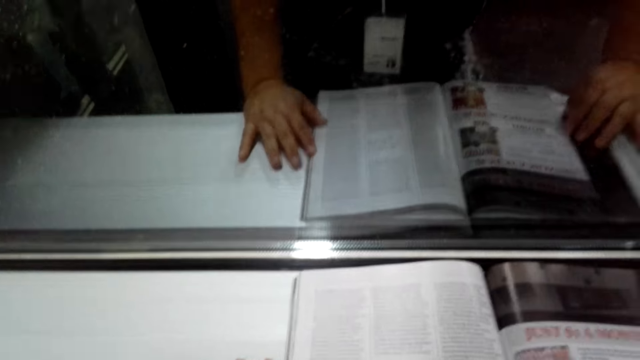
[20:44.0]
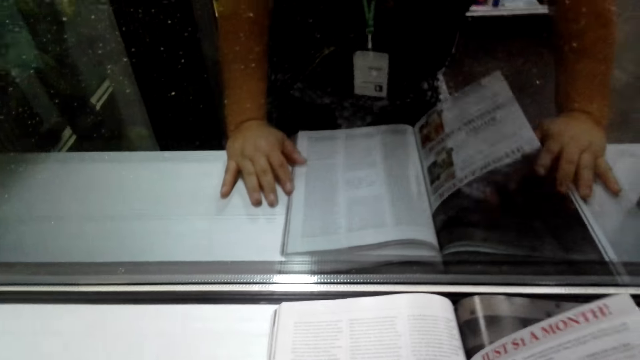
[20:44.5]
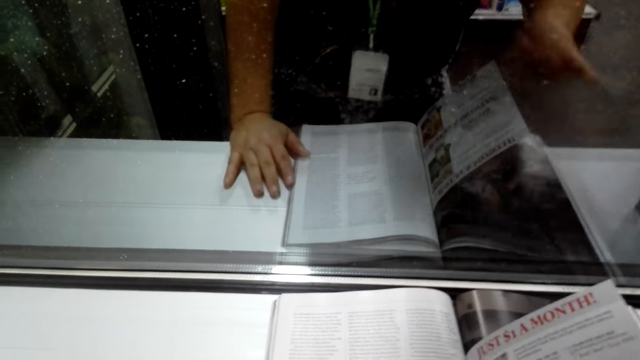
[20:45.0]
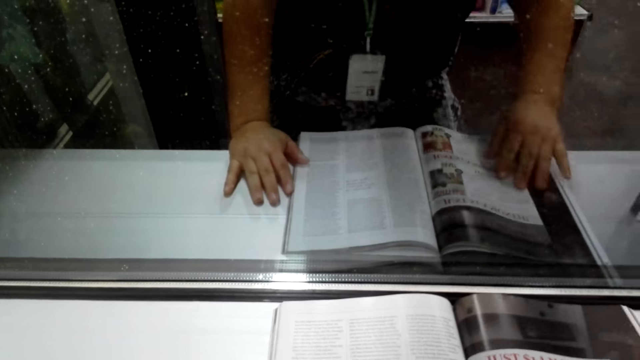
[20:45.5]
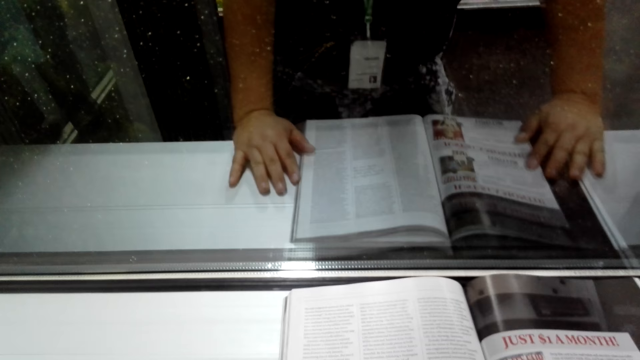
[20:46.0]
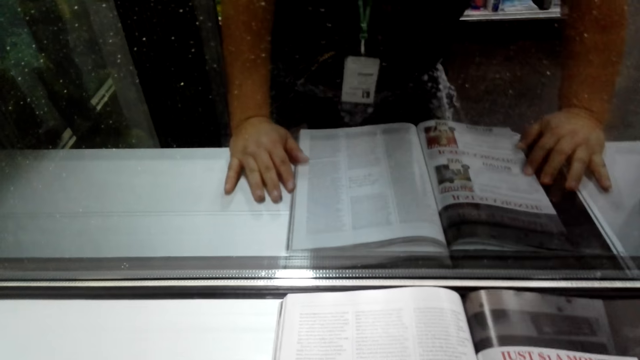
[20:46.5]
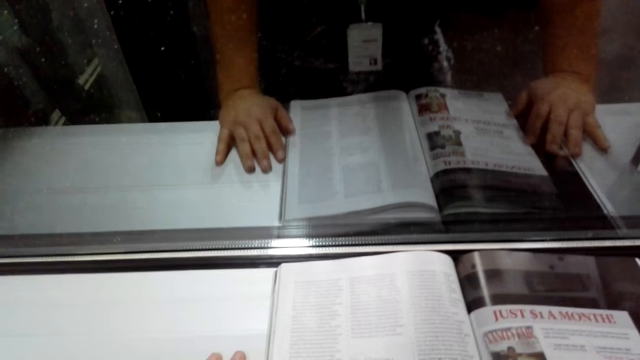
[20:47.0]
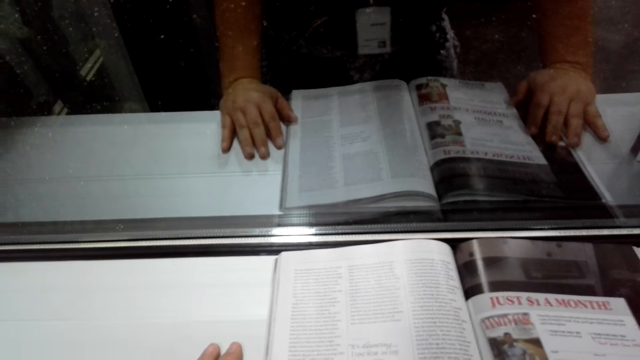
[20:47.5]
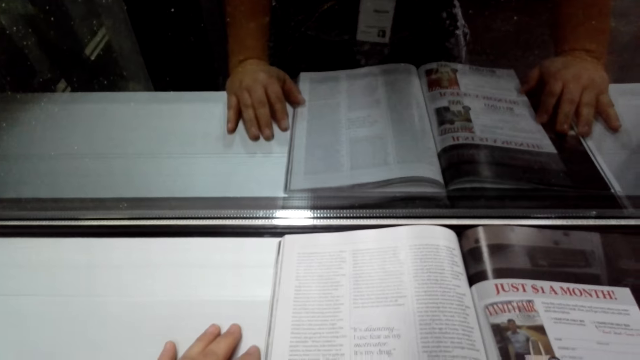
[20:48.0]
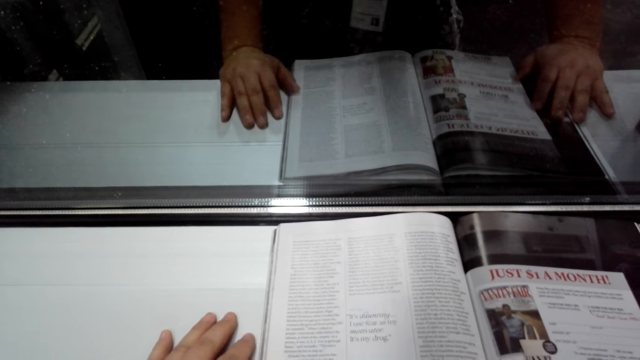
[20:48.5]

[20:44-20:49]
The camera wearer reads the magazine.

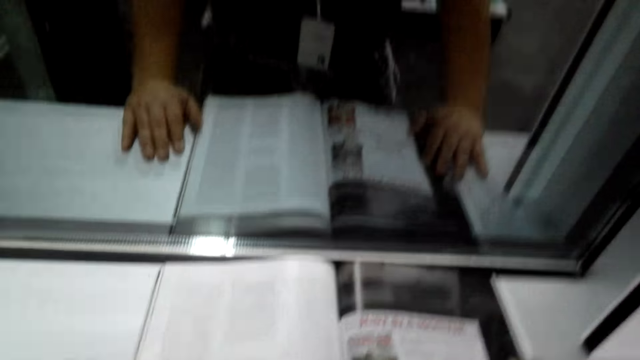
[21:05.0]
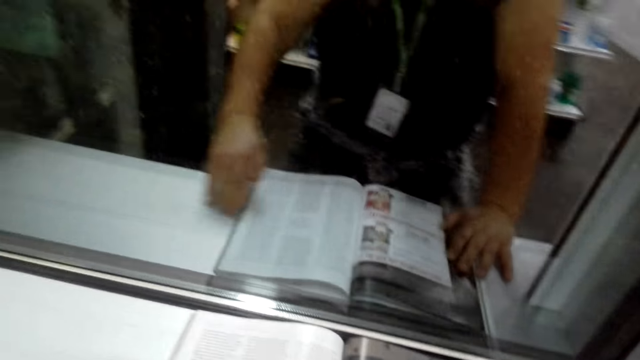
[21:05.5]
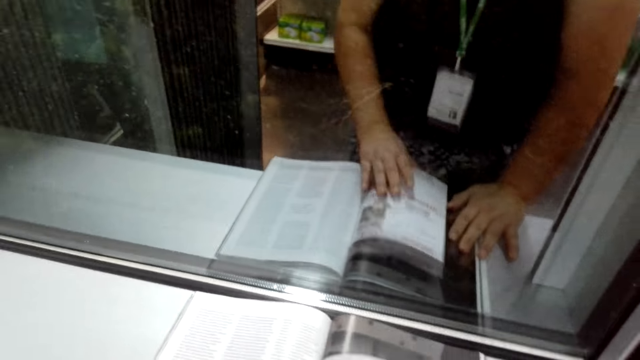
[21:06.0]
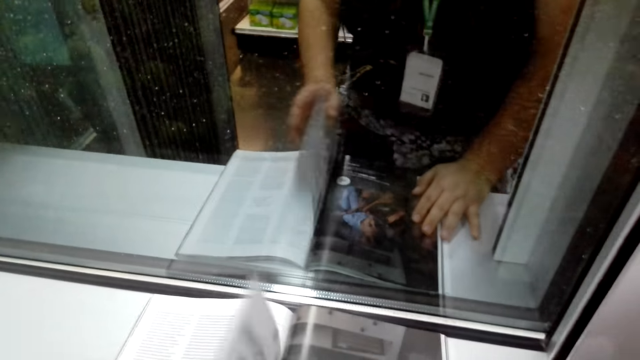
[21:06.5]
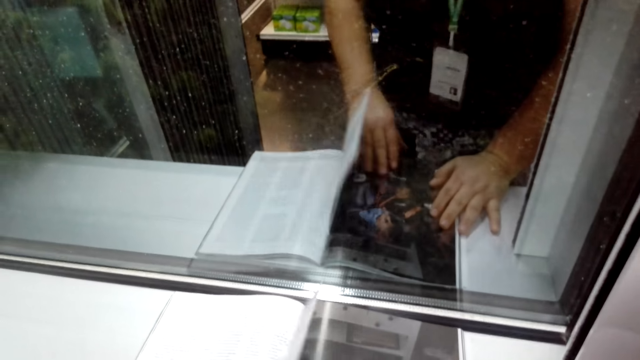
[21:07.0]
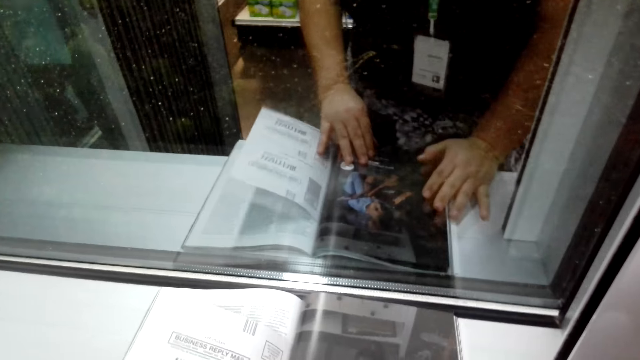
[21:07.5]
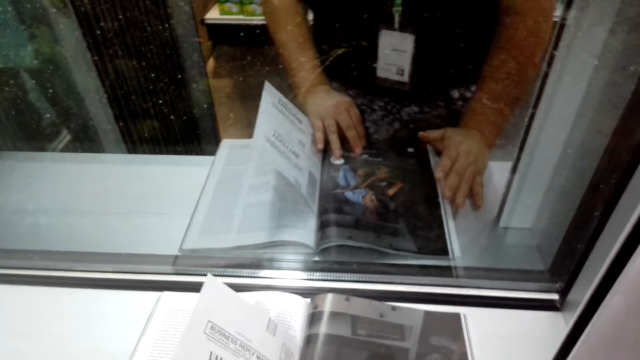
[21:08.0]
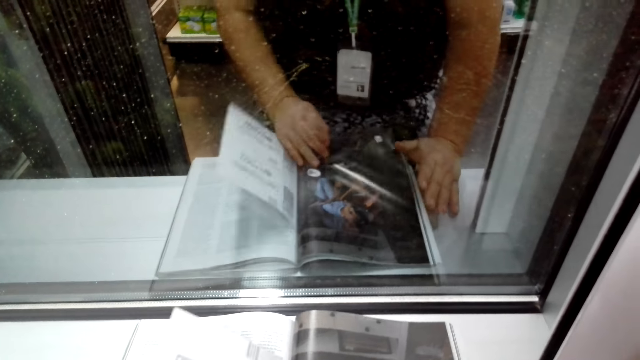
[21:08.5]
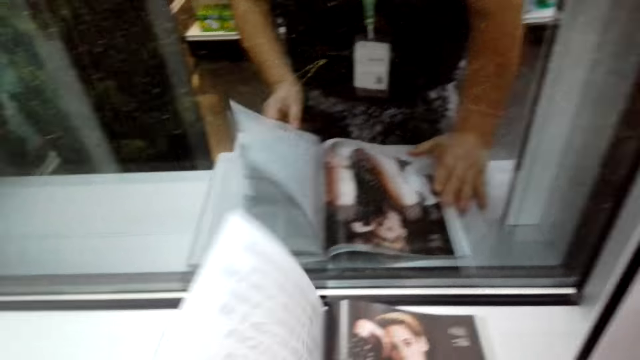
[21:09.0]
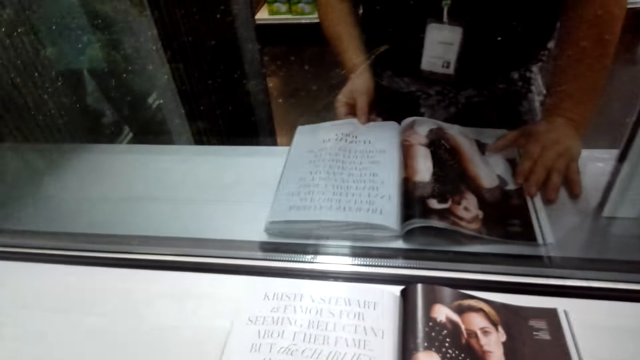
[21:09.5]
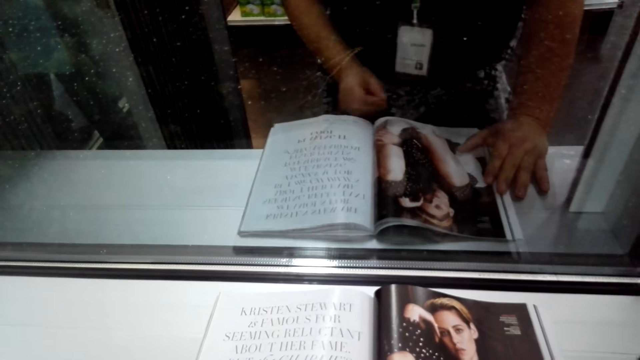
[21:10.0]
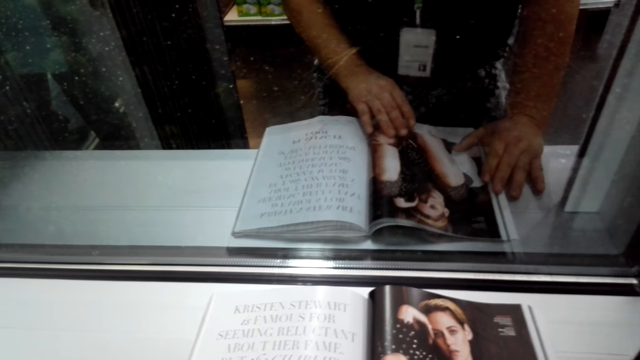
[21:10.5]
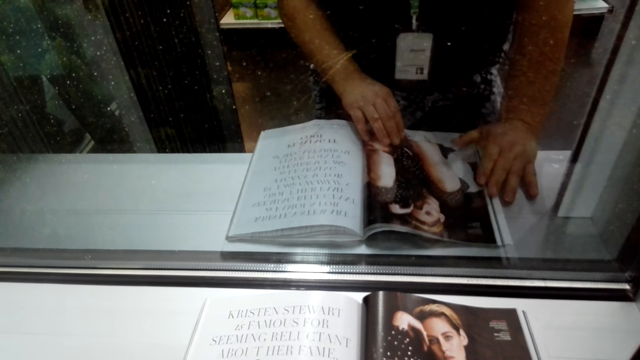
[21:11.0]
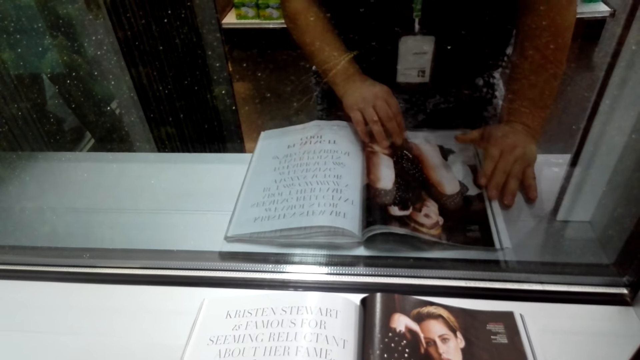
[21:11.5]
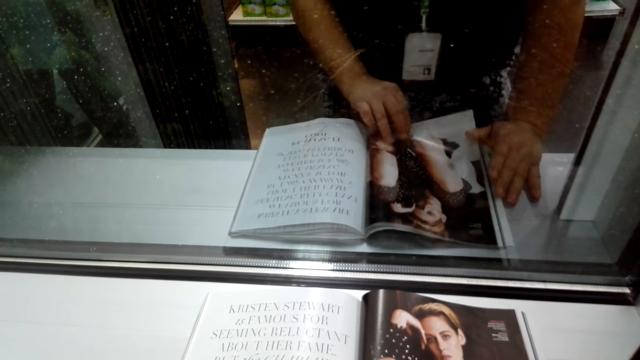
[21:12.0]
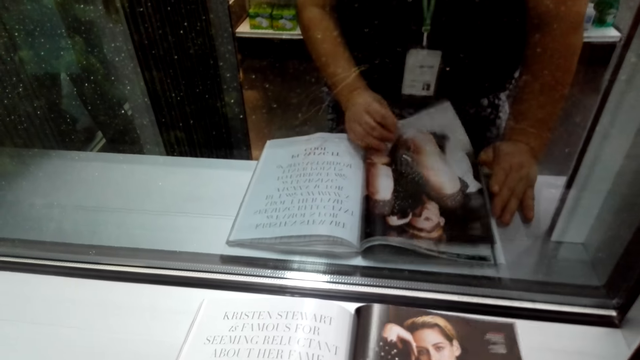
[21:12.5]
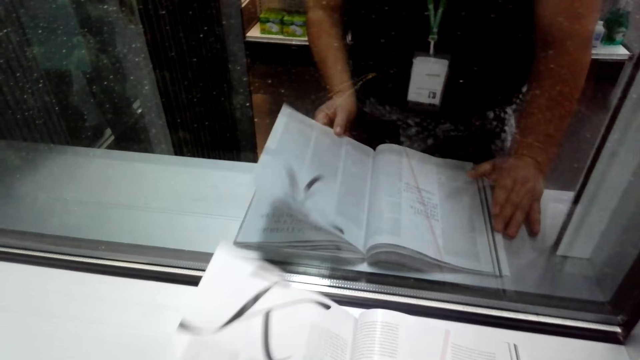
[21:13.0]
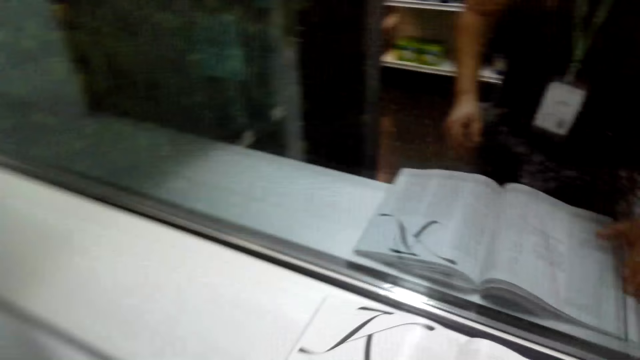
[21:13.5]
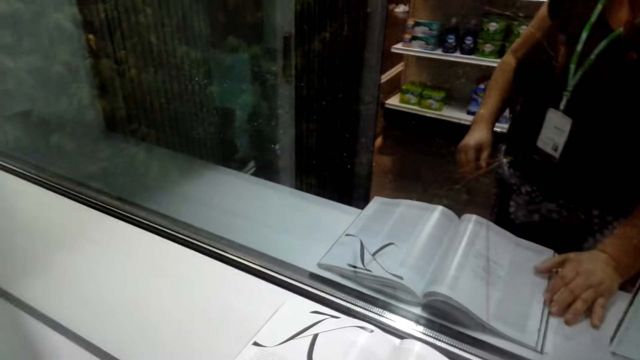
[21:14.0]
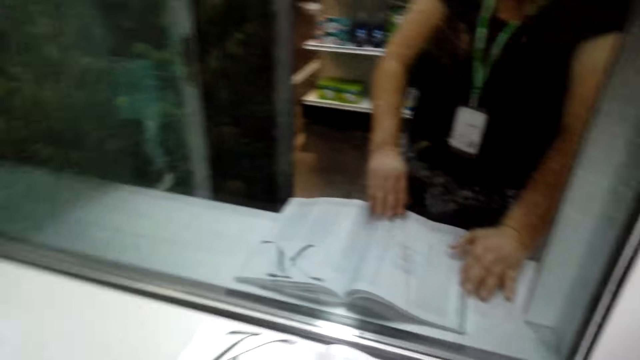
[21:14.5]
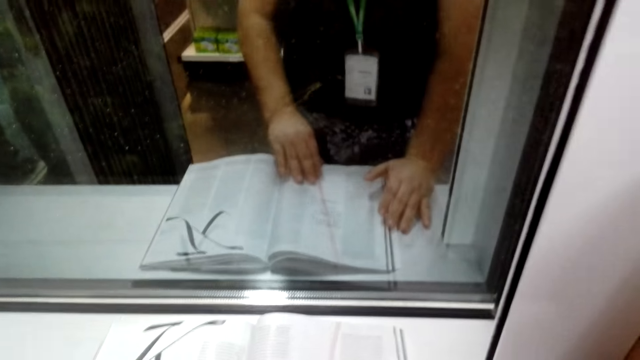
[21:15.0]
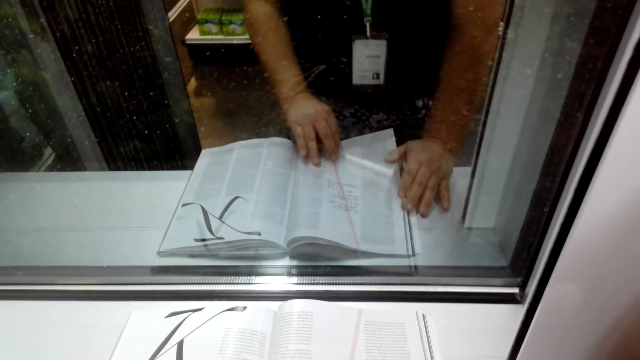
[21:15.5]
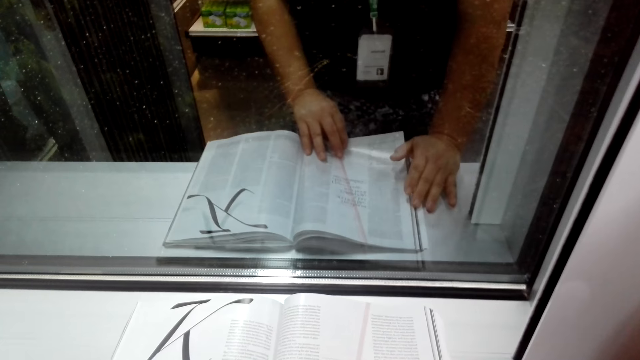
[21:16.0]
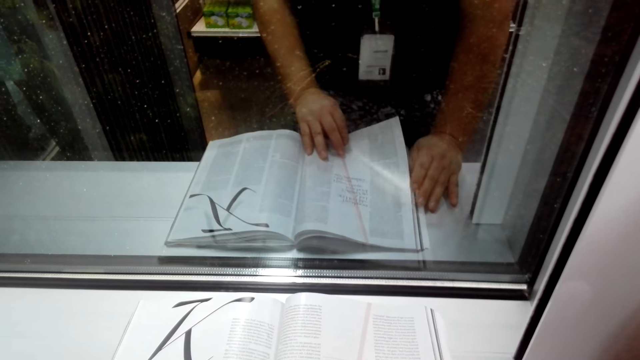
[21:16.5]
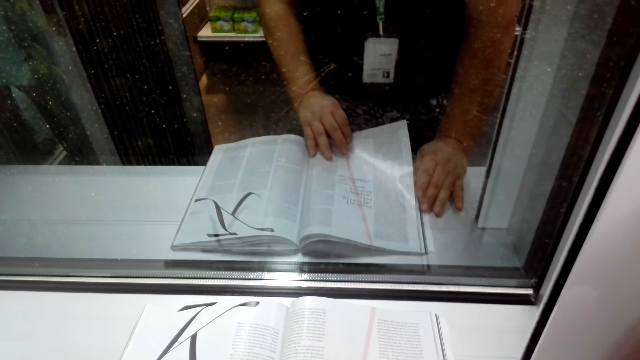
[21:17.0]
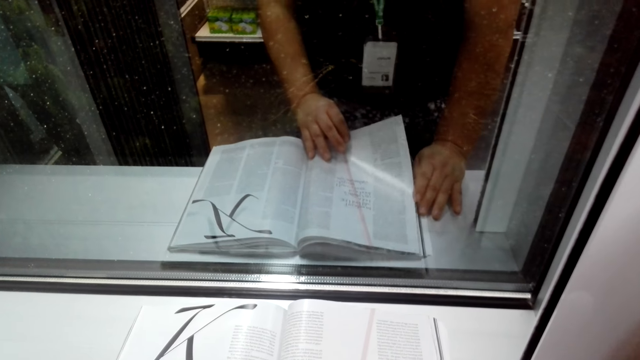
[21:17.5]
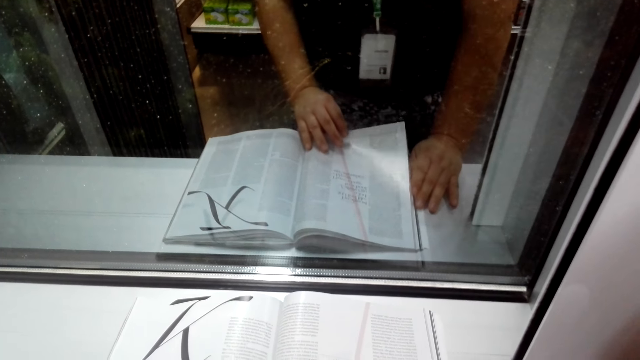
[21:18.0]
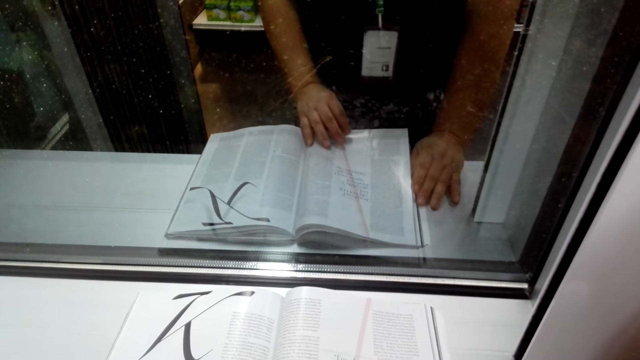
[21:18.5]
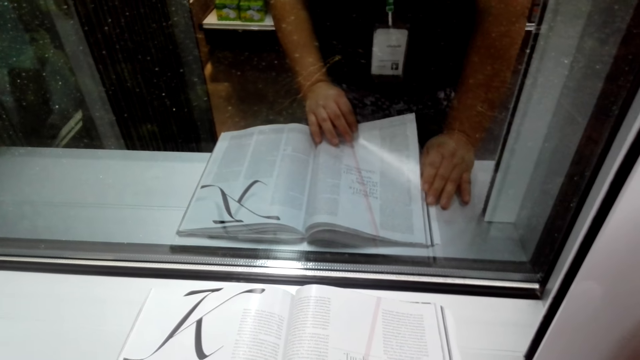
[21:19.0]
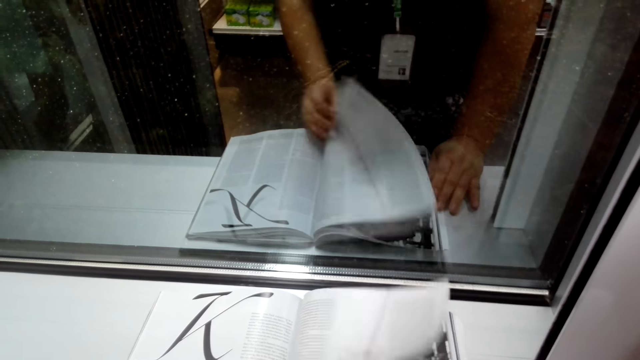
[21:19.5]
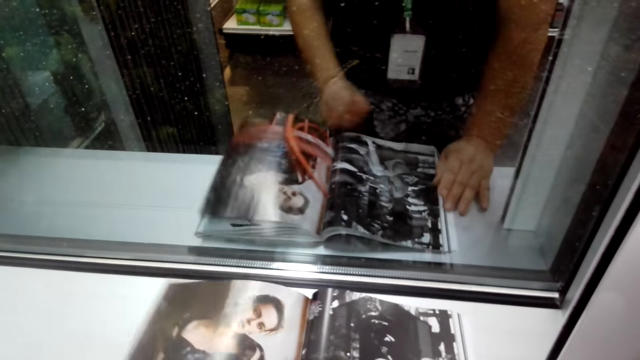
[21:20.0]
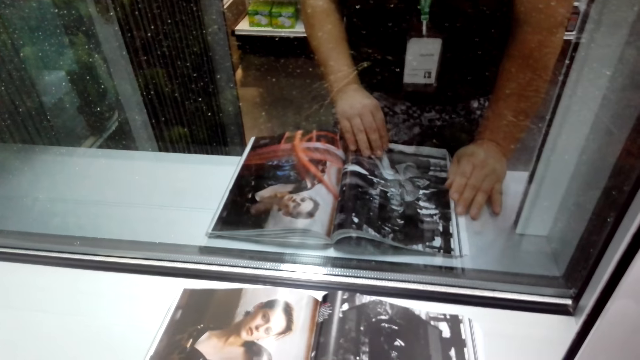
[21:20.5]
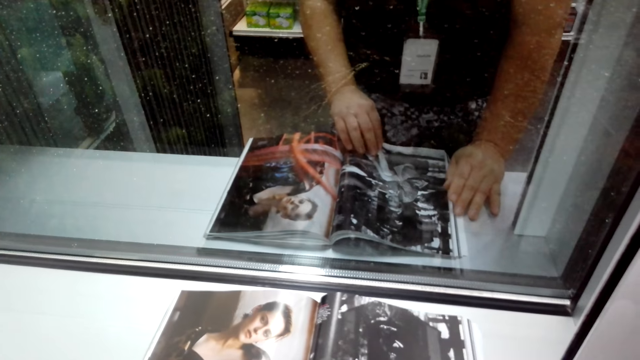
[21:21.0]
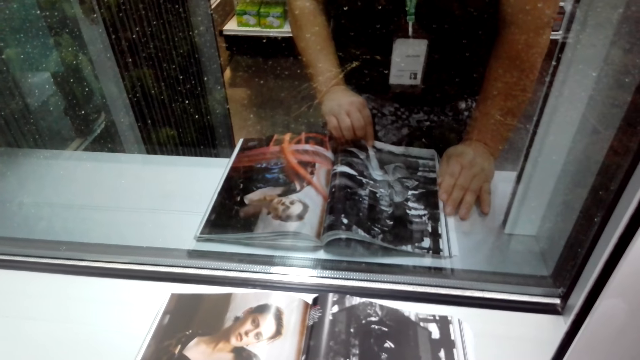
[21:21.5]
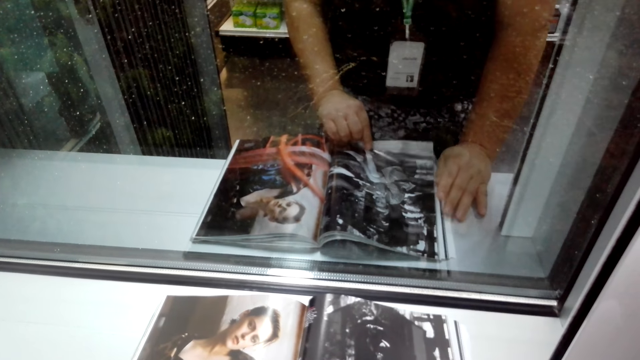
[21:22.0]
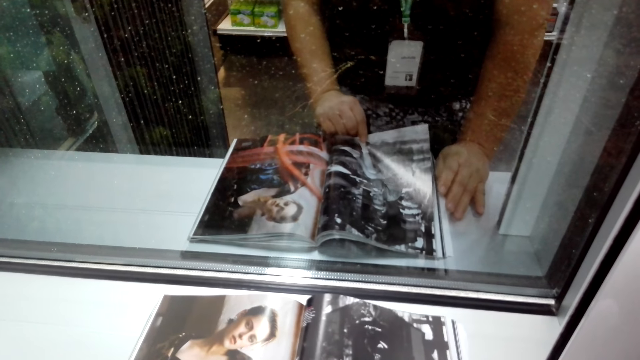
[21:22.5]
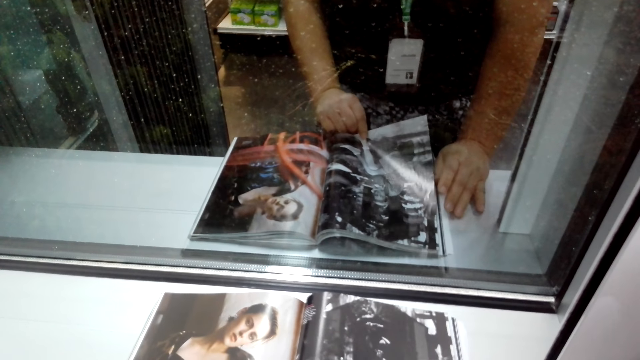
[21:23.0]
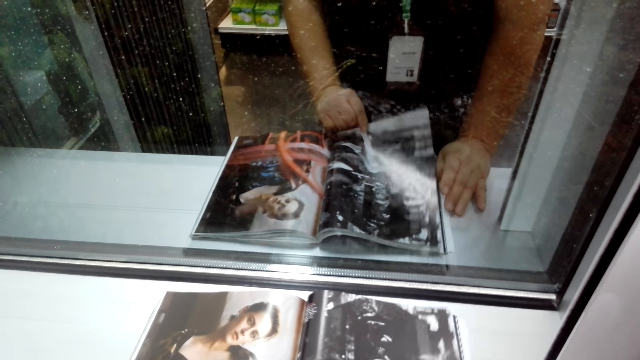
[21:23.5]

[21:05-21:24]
The camera wearer turns the magazine pages. They open the magazine. They look at the magazine. They turn the magazine pages. They turn the magazine pages again. They look at the magazine.
